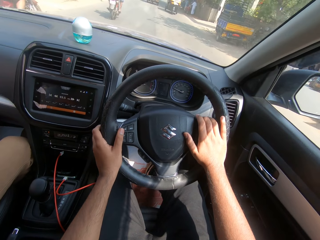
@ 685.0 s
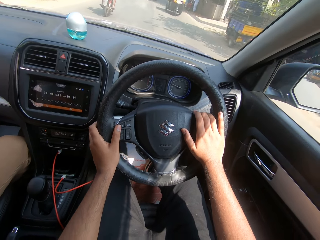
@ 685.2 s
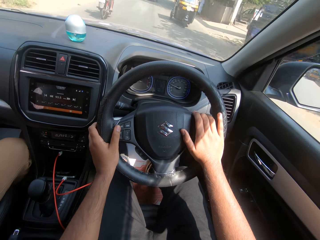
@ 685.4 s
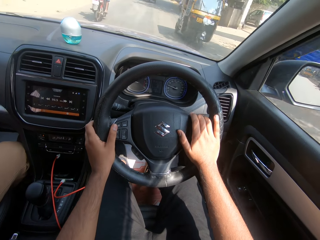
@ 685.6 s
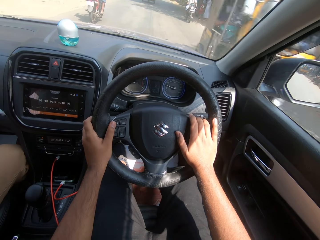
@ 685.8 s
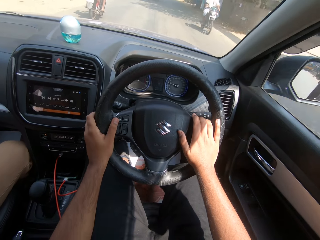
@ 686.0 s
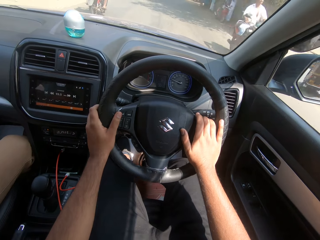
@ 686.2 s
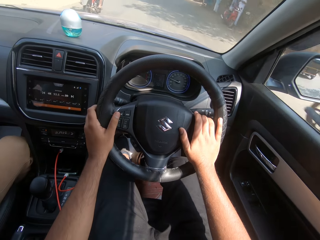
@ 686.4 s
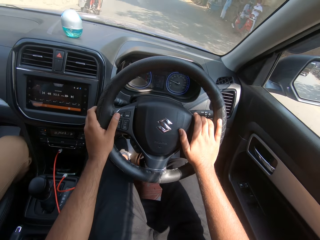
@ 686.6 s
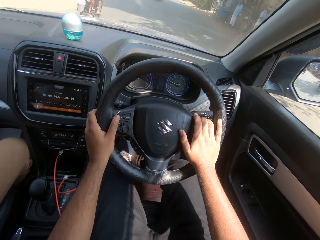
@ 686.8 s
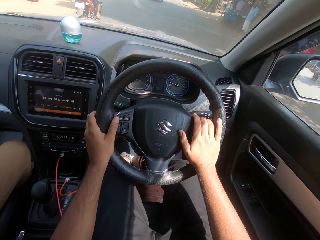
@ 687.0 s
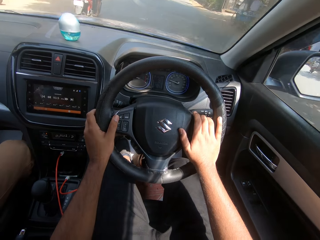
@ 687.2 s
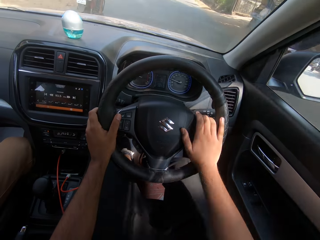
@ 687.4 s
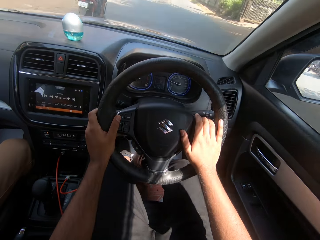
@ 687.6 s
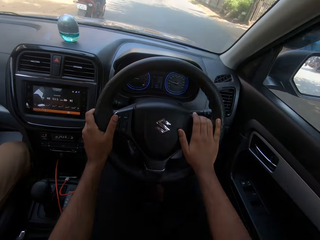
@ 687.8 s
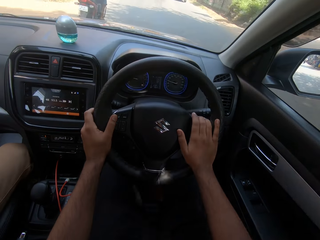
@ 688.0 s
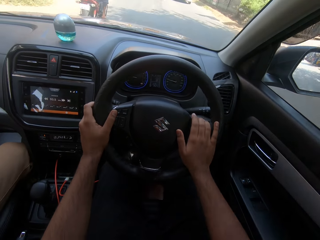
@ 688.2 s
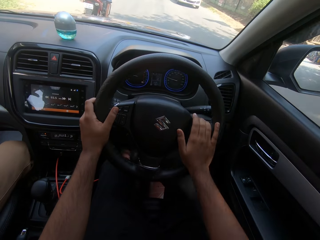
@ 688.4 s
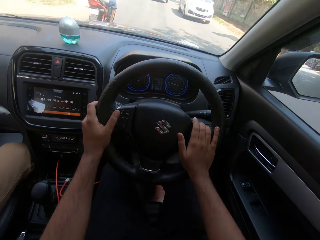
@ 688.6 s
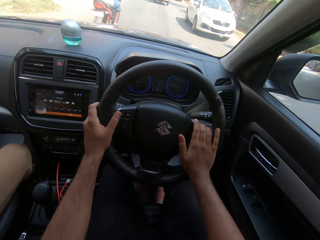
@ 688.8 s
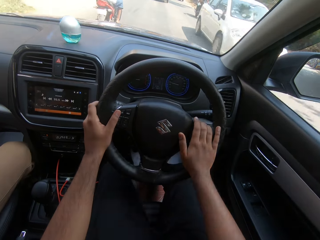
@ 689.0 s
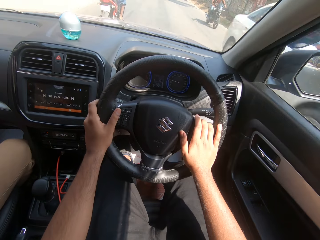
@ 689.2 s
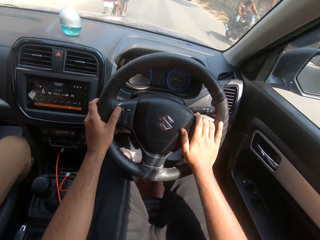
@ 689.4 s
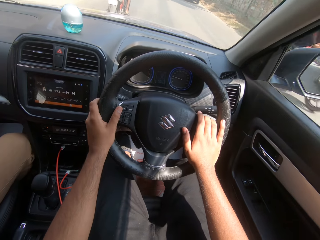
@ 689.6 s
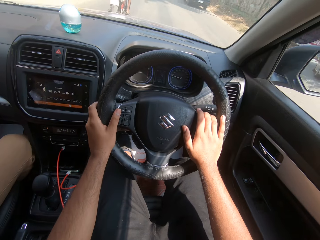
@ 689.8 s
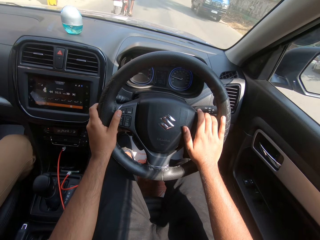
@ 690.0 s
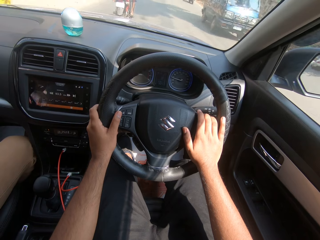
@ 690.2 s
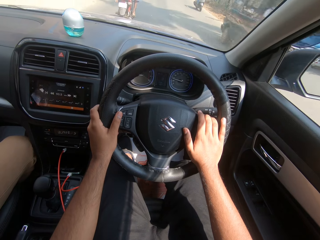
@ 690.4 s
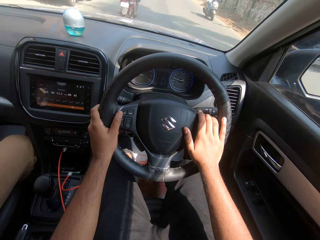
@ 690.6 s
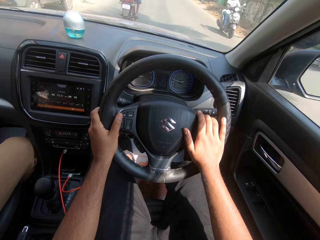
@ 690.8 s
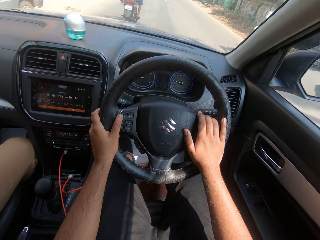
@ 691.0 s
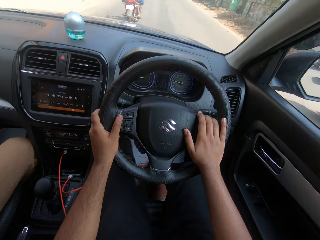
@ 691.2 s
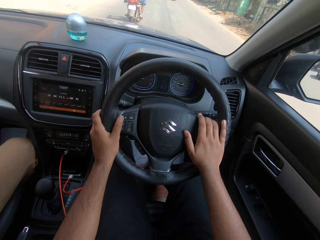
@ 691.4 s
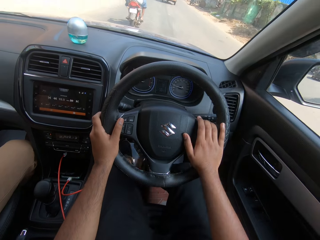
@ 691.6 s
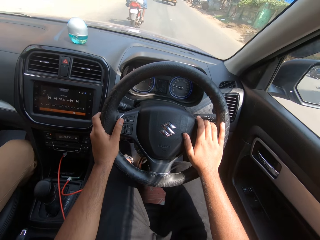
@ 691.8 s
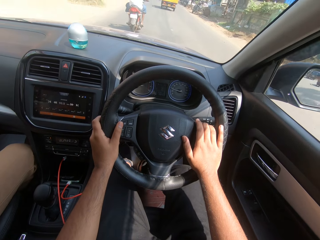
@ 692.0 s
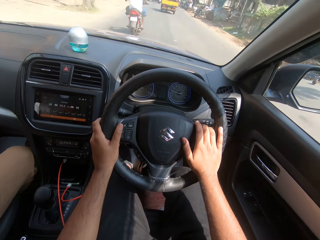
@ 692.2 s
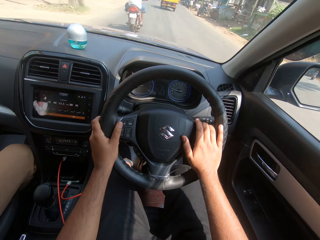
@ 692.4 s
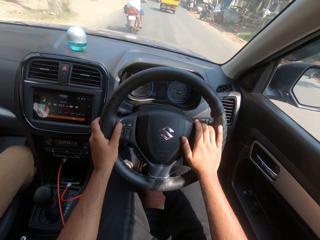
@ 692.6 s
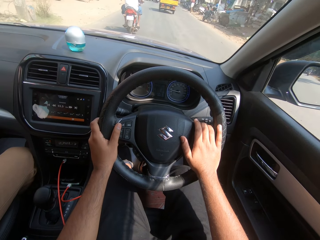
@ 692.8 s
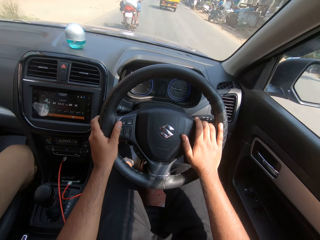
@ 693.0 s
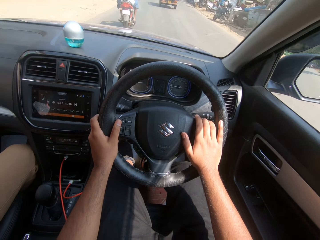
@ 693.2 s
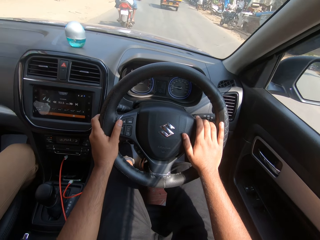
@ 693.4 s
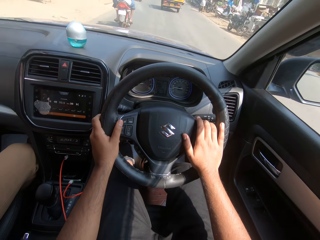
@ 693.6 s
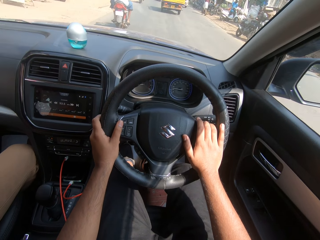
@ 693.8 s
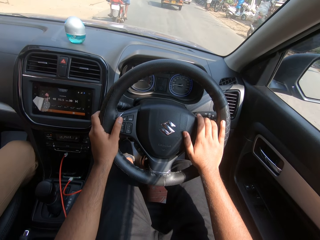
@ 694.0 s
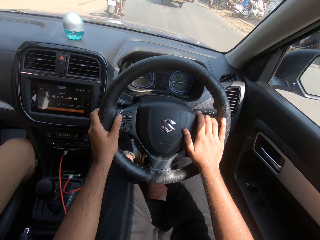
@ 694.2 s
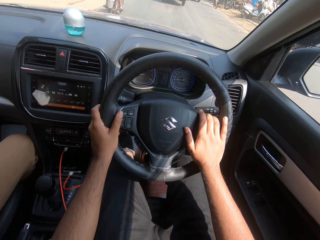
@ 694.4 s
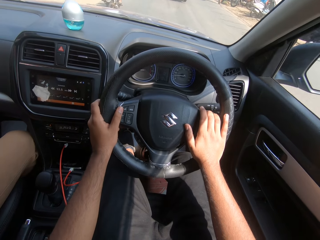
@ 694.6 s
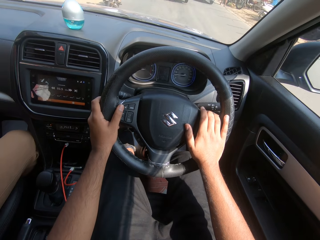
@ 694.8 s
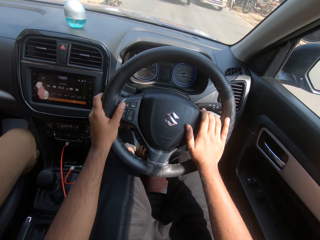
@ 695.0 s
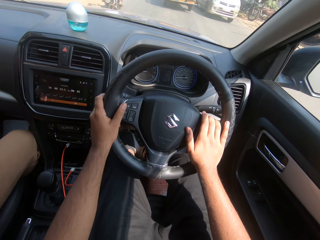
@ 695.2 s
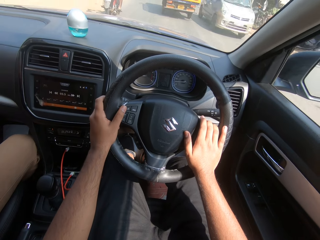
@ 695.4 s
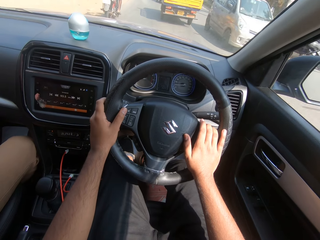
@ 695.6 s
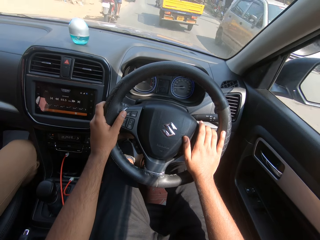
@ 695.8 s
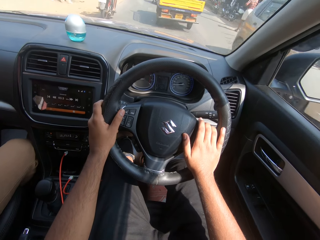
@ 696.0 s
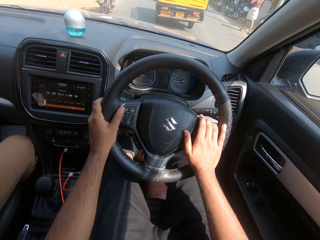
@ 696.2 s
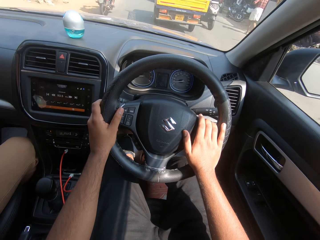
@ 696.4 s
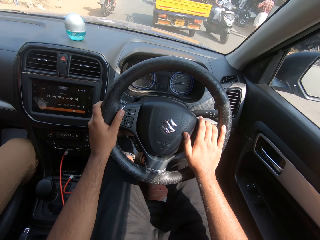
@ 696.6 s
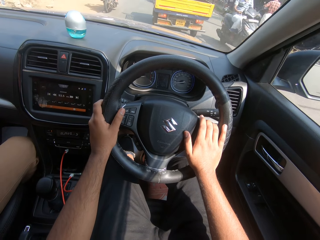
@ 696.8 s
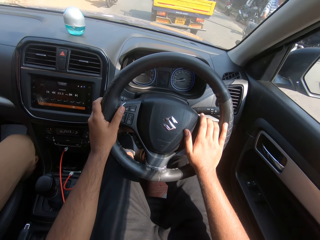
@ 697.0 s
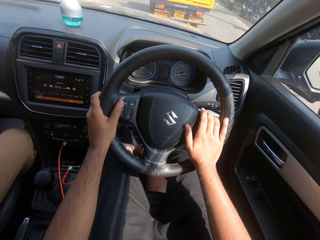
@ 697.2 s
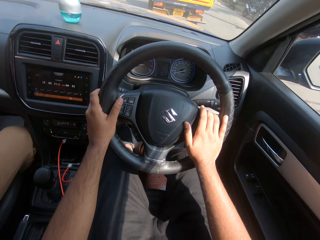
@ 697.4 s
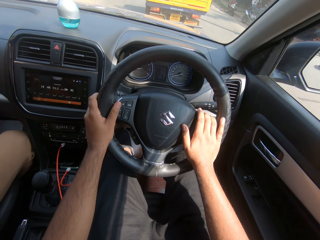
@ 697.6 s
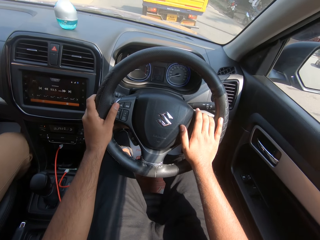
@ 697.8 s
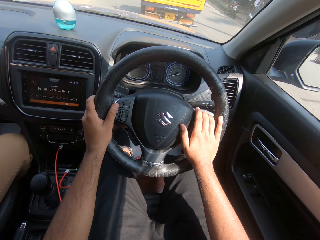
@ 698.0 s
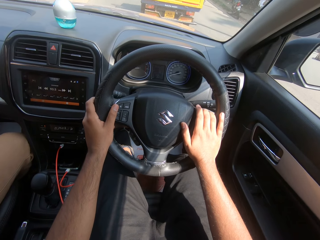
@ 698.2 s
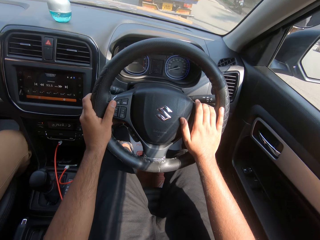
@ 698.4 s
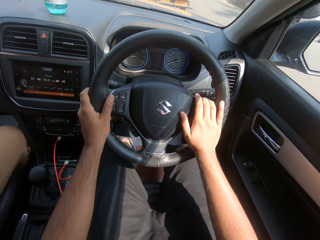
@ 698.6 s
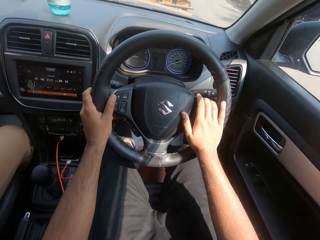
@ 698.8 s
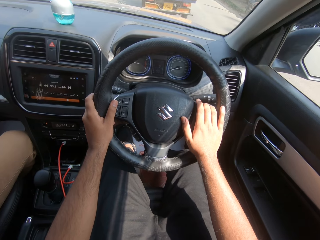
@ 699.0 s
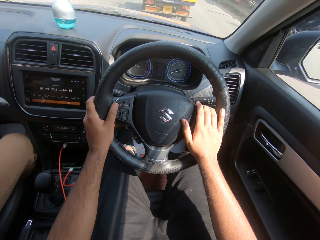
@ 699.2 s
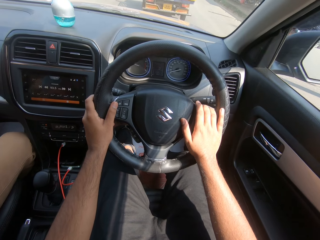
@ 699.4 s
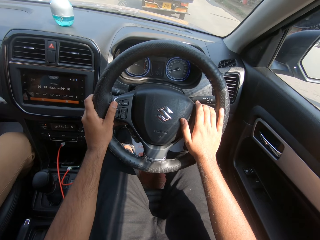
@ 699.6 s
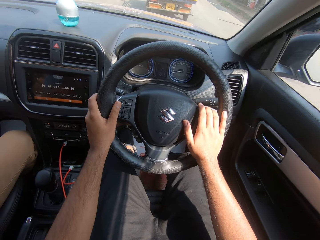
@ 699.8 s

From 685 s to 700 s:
The camera wearer drives past a tricycle on the road. They drive past a bike on the road. They drive past a car. They drive past a bike on the road. They drive past a bus on the road. They drive past a bike on the road. They drive past a car. They drive past a bike on the road.

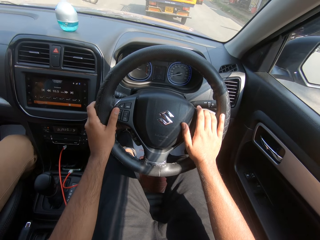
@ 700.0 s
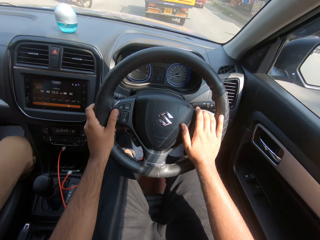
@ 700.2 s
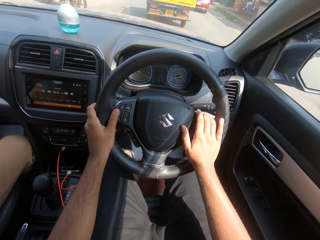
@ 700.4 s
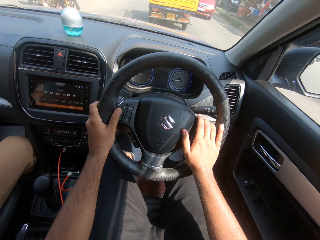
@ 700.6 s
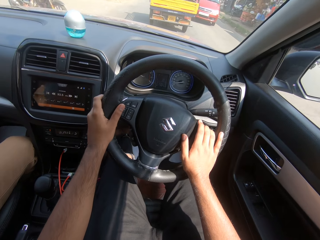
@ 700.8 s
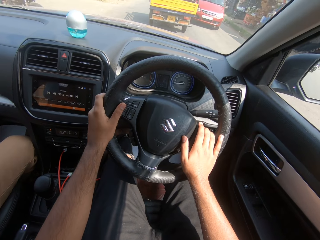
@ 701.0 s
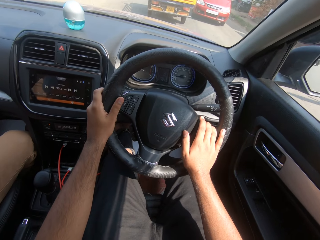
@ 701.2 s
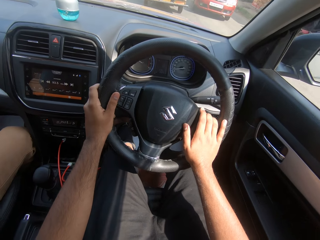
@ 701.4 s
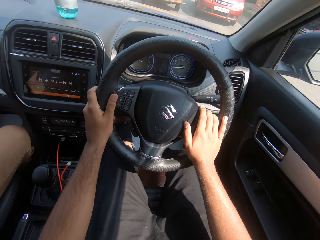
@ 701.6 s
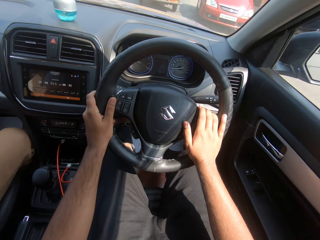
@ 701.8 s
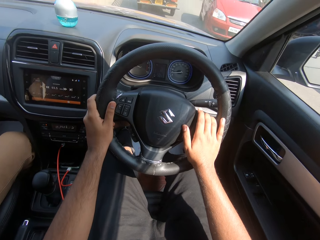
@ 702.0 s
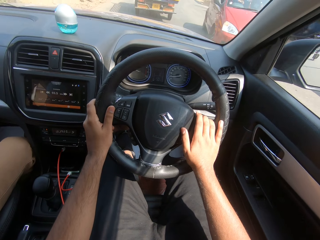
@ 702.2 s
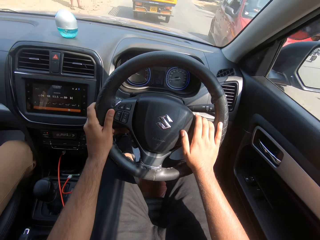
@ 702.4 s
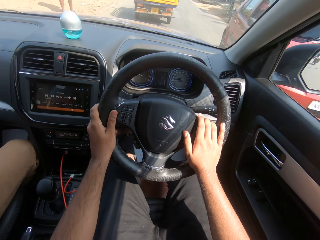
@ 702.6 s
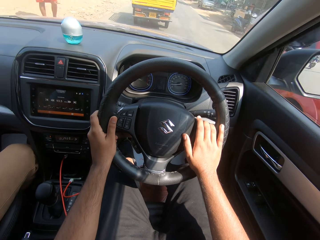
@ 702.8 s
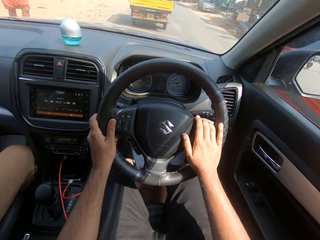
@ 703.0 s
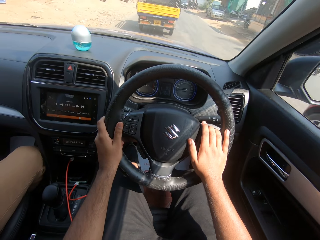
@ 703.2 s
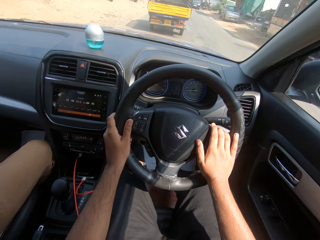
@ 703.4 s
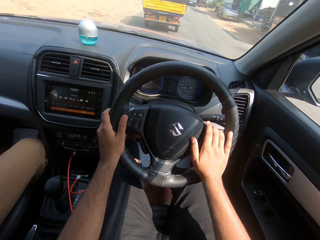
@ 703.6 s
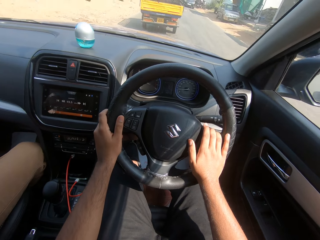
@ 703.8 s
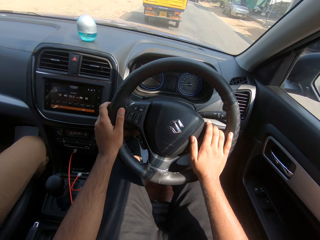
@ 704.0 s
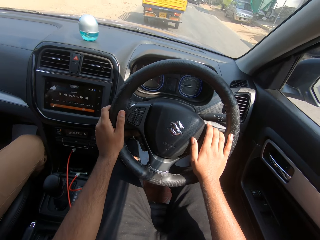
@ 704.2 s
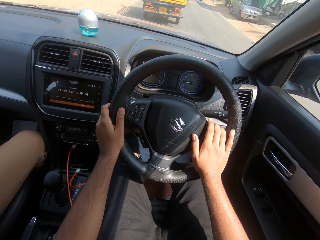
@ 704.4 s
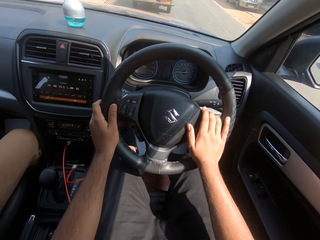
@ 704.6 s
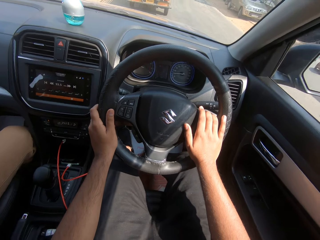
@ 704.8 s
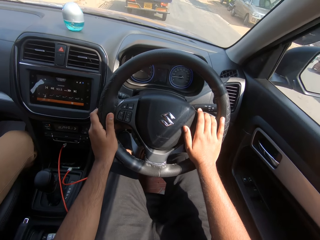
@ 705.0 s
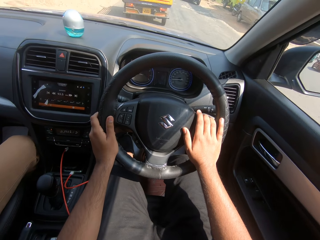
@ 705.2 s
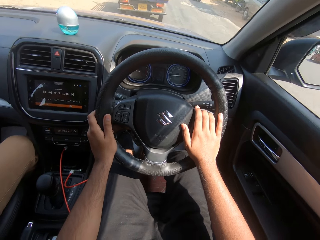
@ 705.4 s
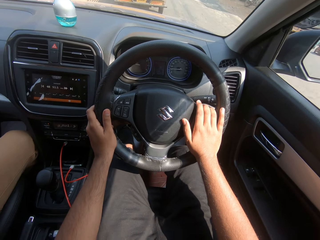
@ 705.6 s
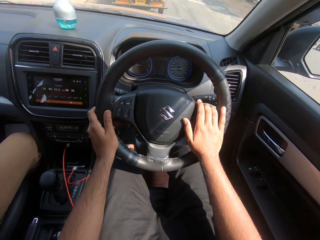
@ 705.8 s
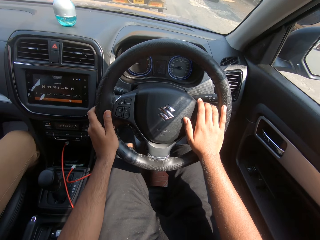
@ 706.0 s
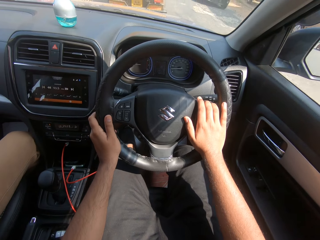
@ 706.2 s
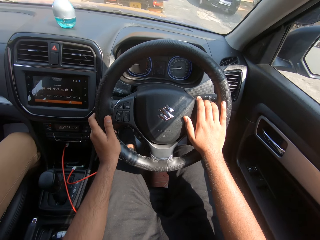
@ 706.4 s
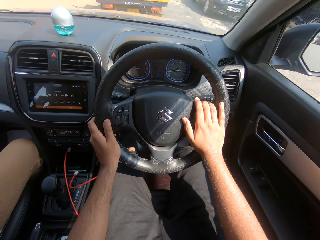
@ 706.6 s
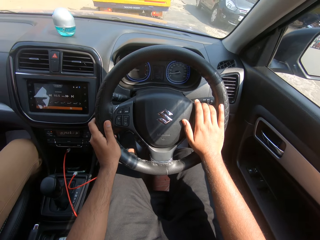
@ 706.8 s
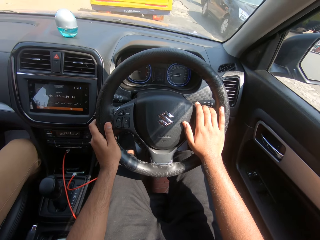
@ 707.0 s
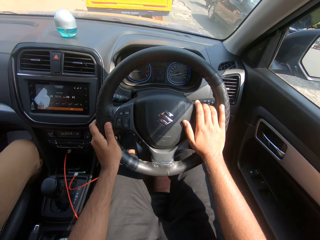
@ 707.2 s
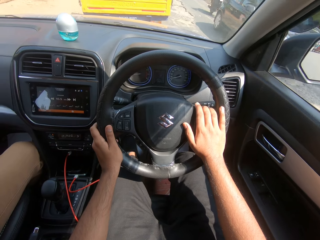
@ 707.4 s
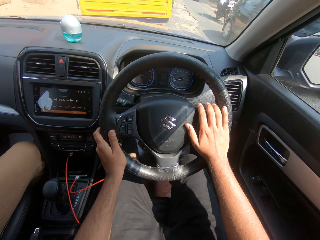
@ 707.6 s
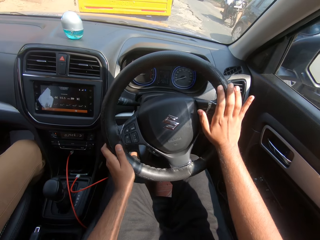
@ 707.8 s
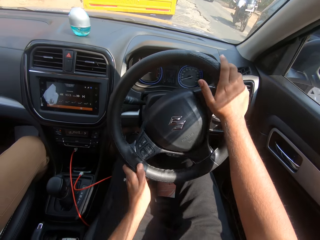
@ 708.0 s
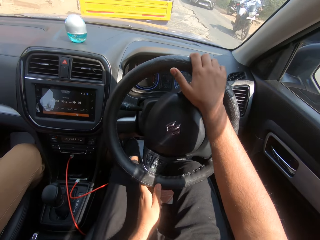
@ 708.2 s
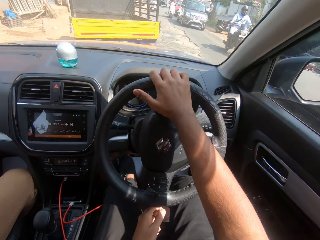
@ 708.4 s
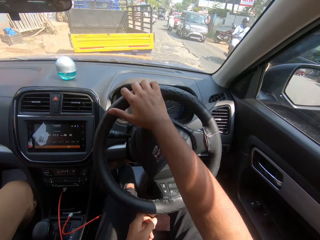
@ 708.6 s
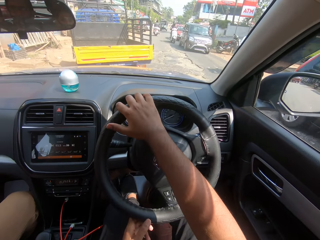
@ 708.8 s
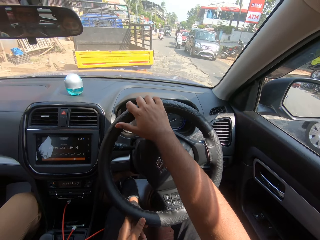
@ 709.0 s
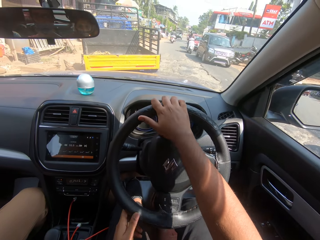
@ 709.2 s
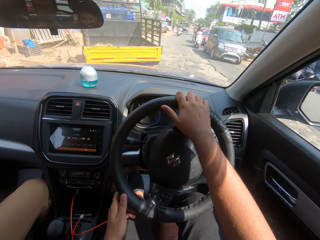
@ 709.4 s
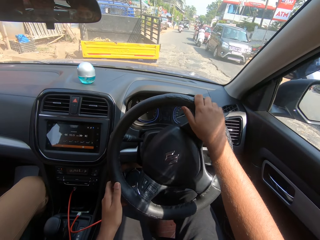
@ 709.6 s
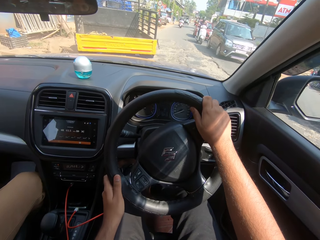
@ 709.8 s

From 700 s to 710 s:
The camera wearer drives past a car. They drive past a car. They drive past a bike on the road.
